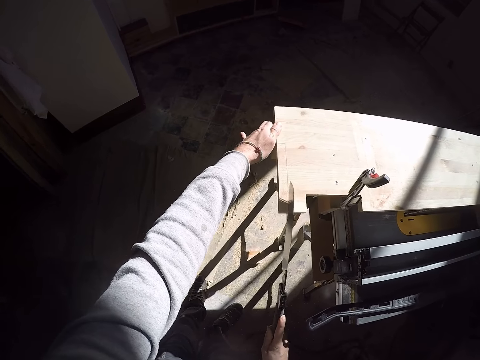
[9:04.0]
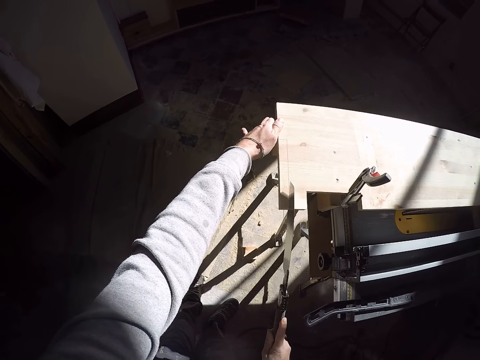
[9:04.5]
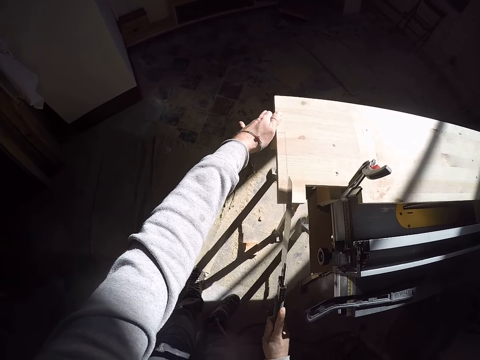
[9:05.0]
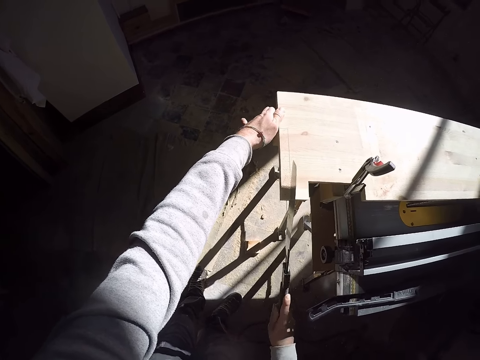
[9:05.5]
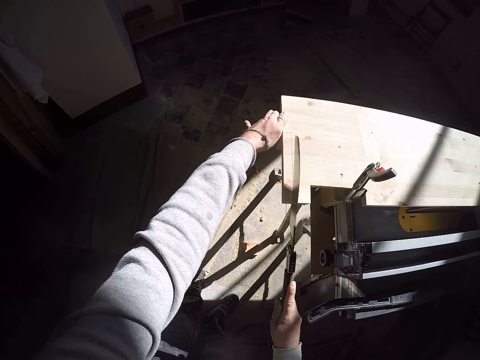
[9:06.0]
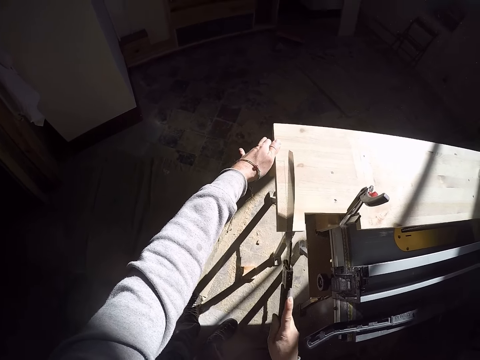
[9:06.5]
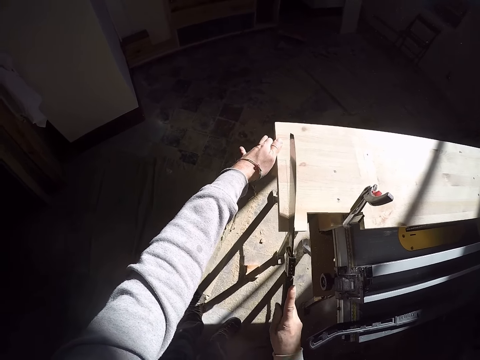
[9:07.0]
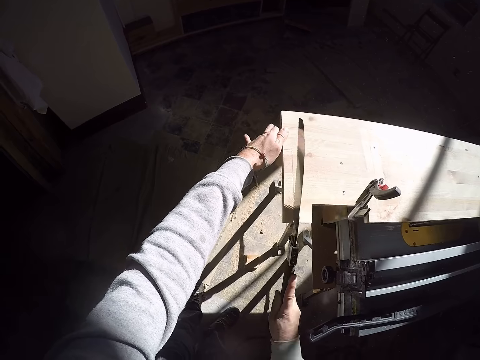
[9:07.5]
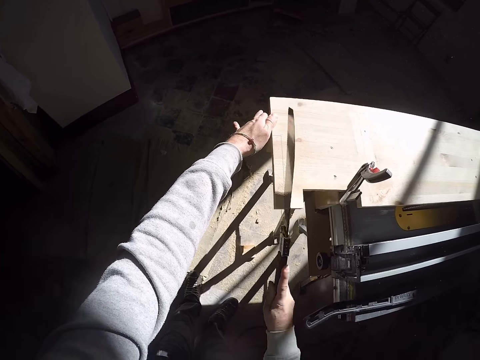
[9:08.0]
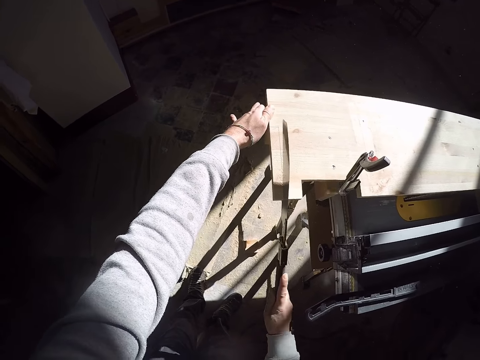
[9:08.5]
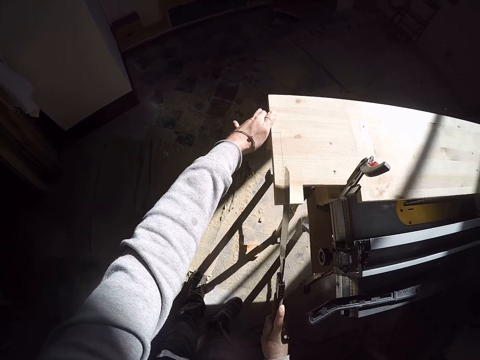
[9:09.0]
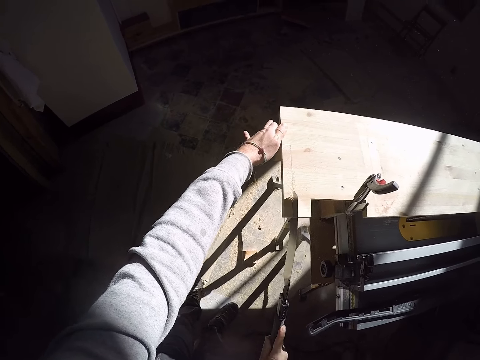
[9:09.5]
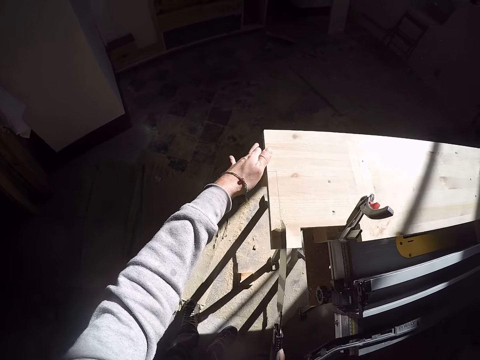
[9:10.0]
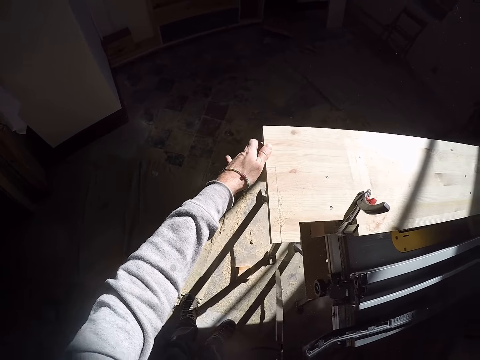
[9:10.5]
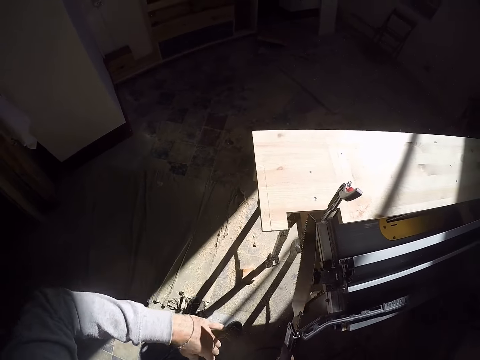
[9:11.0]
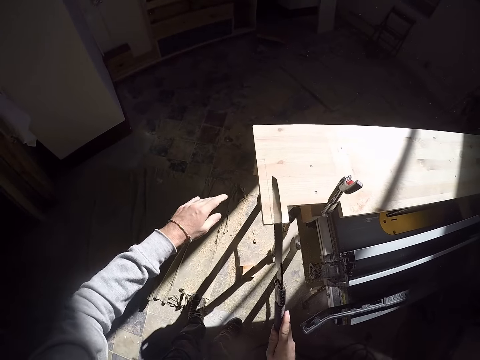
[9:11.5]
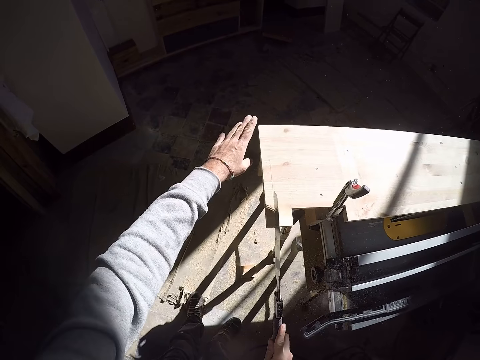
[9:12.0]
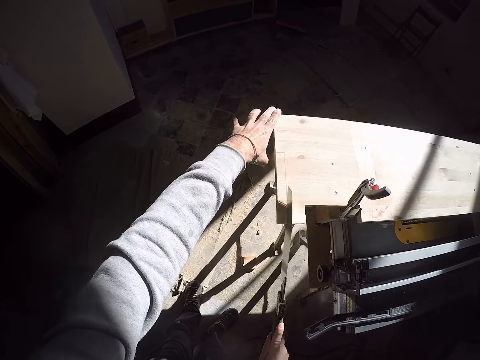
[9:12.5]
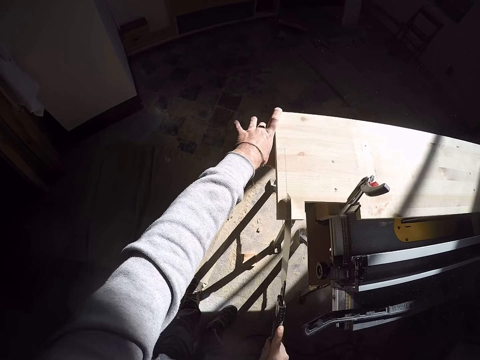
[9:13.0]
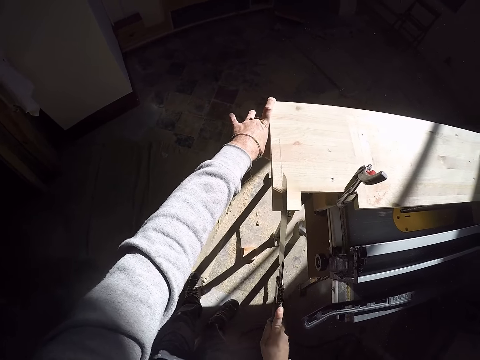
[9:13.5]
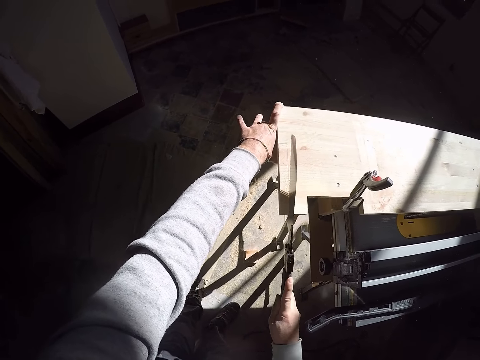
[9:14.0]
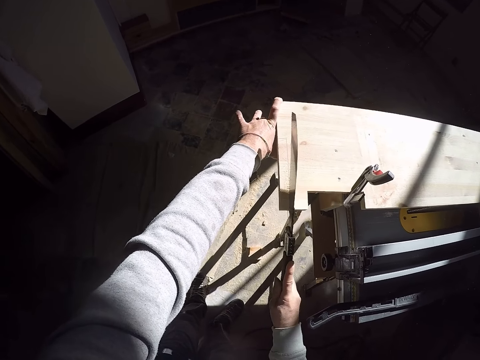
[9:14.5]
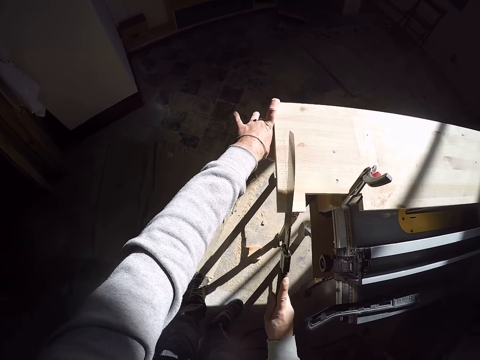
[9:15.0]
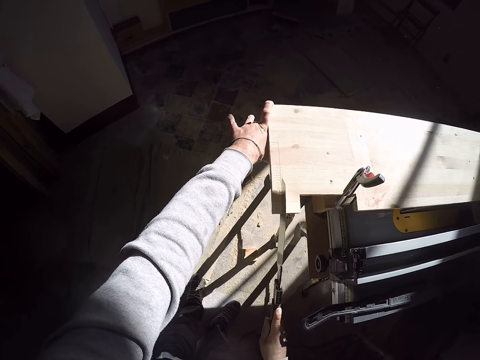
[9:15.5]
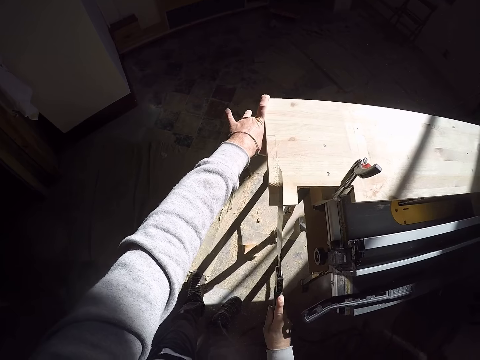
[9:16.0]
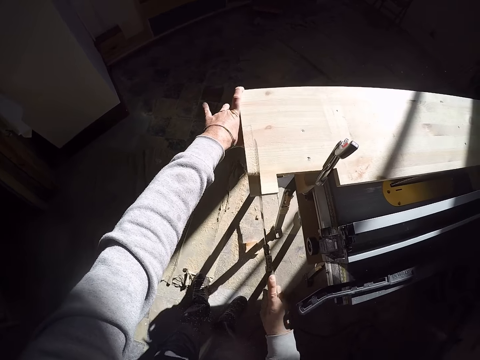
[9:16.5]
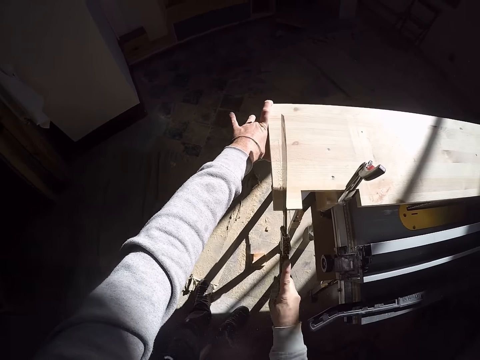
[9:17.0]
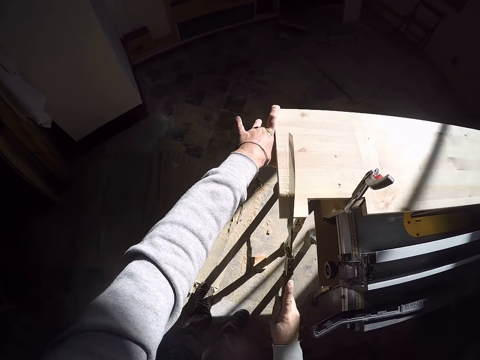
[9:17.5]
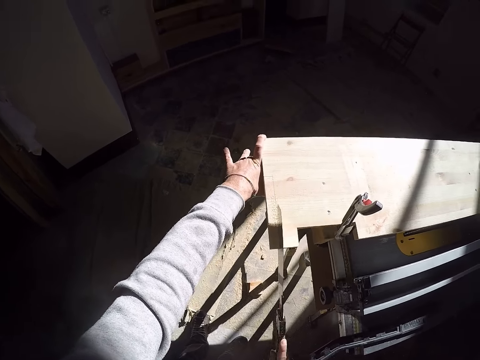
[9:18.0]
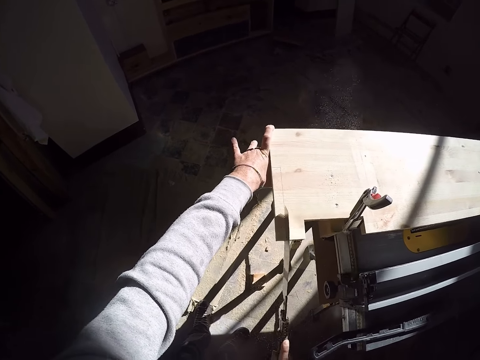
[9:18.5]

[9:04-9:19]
The camera wearer adjusts a saw on a piece of wood. He cleans particles off the wood with his left hand. He cuts the wood with the saw in his right hand. He holds the wood with his left hand.

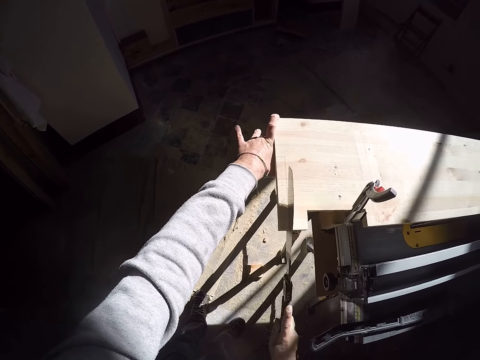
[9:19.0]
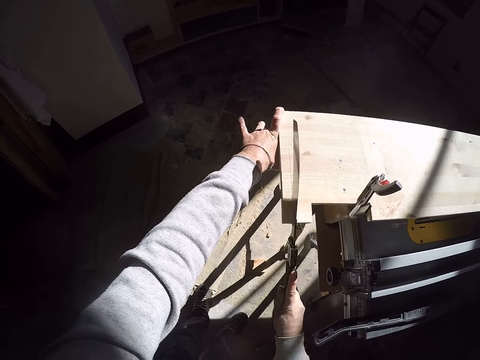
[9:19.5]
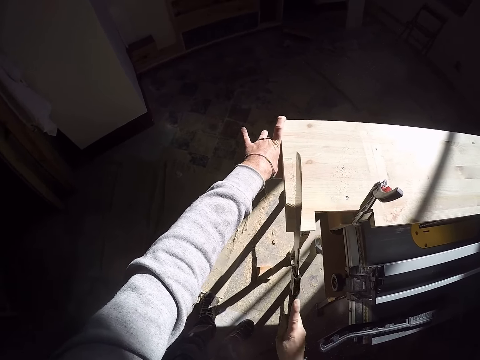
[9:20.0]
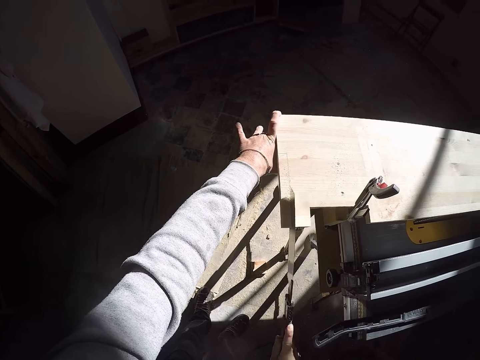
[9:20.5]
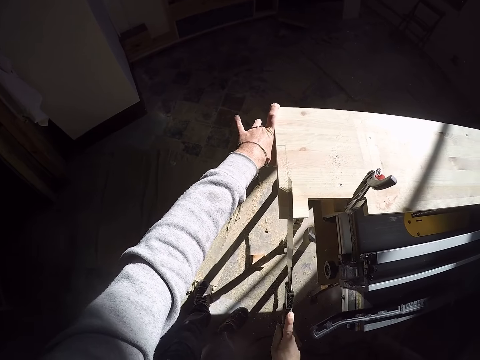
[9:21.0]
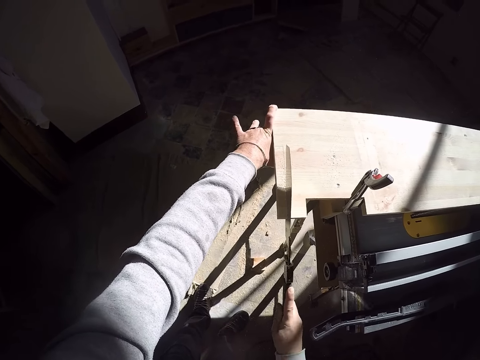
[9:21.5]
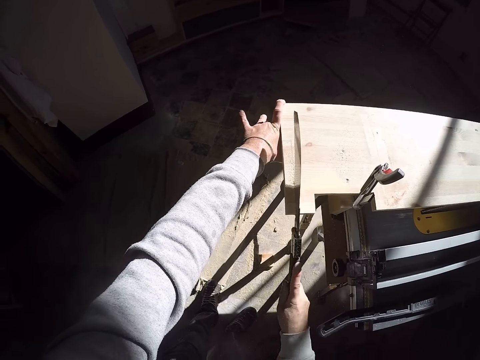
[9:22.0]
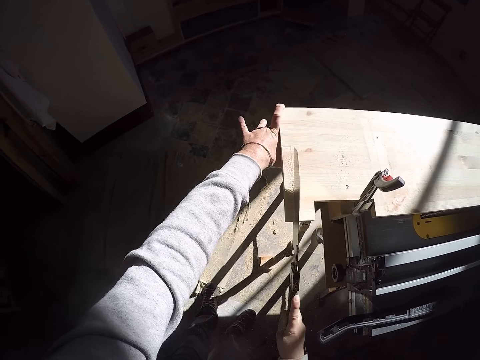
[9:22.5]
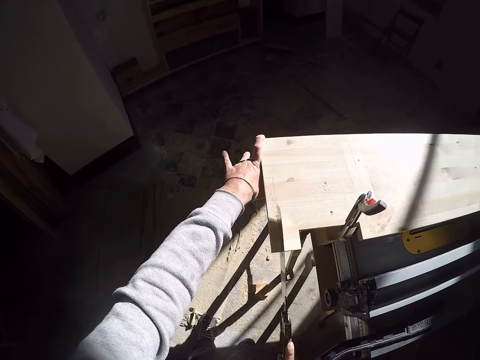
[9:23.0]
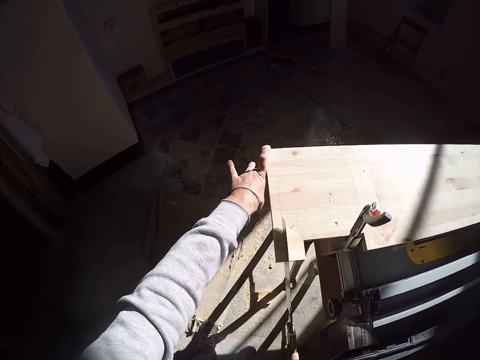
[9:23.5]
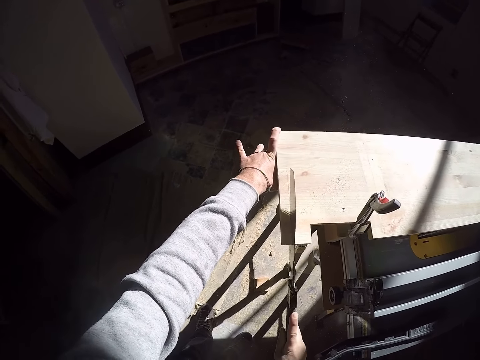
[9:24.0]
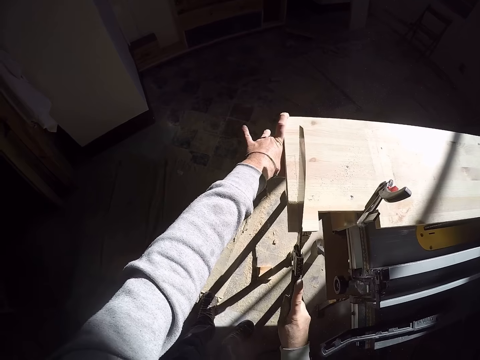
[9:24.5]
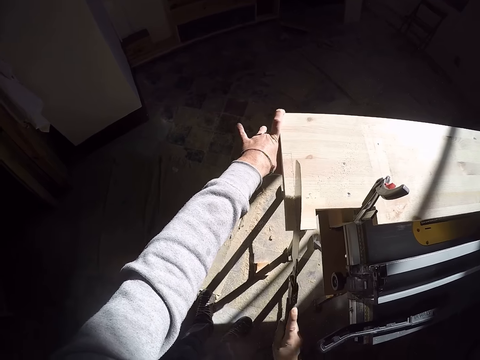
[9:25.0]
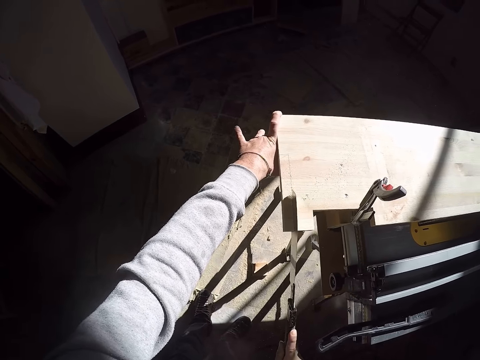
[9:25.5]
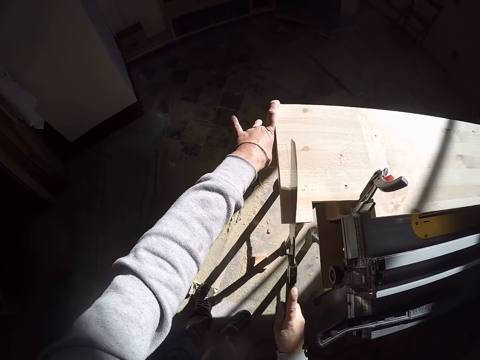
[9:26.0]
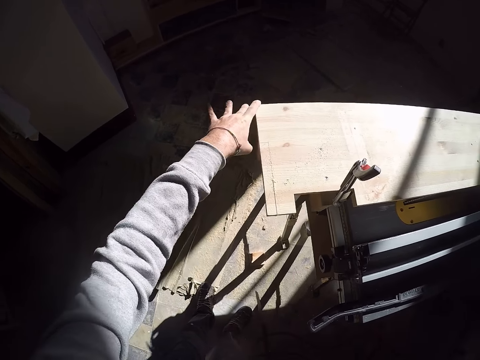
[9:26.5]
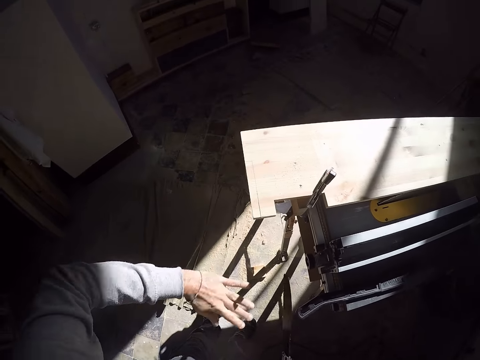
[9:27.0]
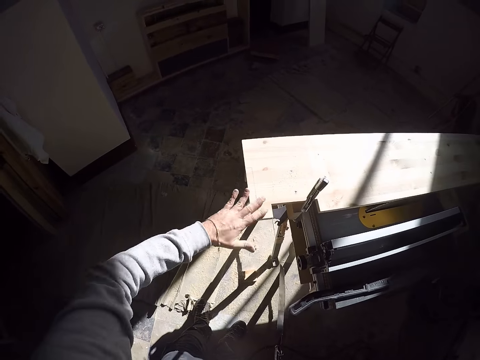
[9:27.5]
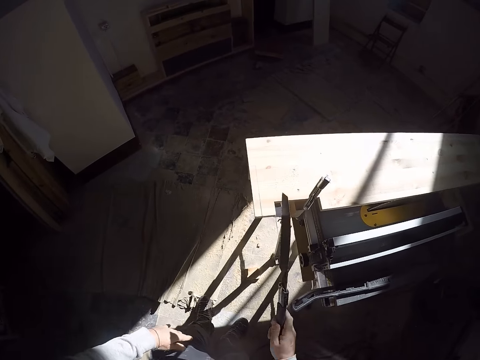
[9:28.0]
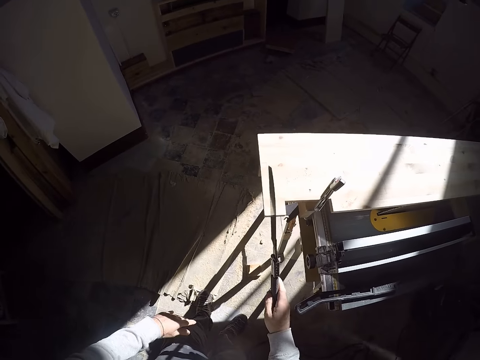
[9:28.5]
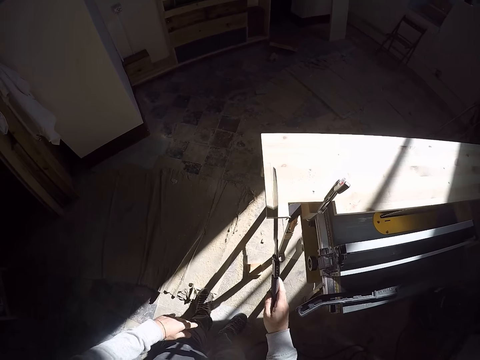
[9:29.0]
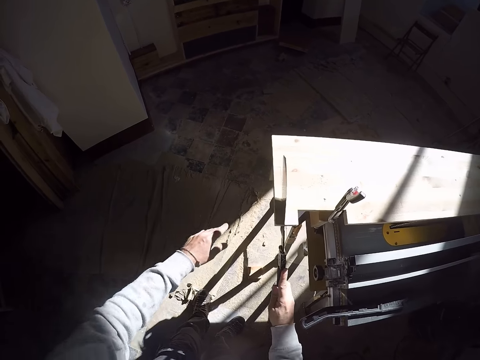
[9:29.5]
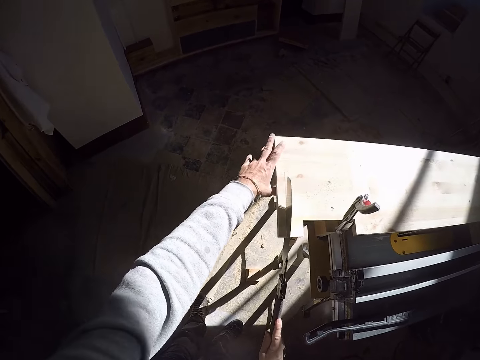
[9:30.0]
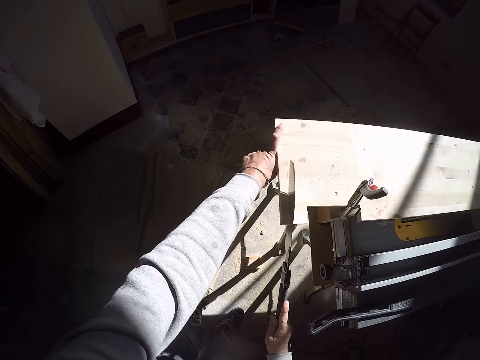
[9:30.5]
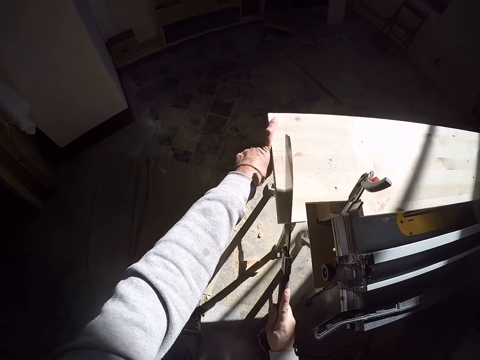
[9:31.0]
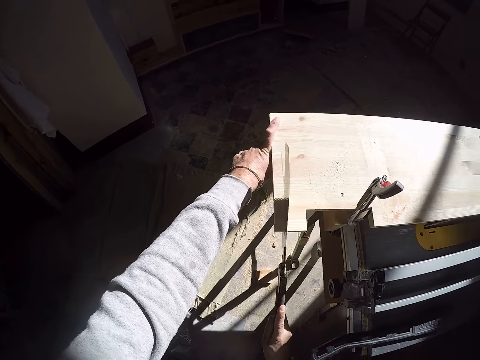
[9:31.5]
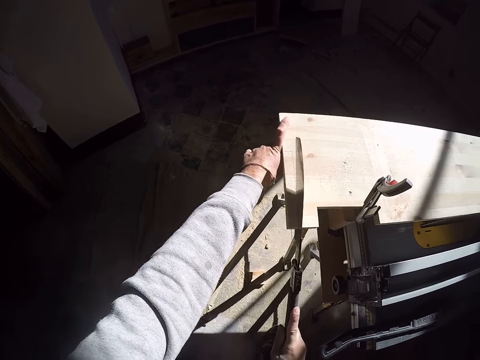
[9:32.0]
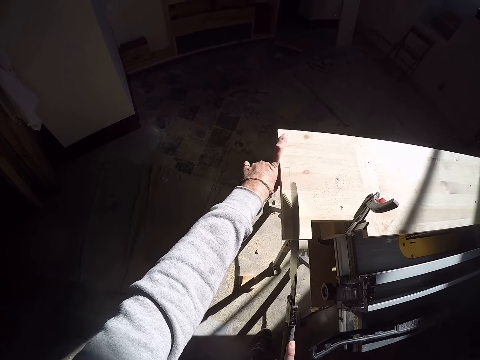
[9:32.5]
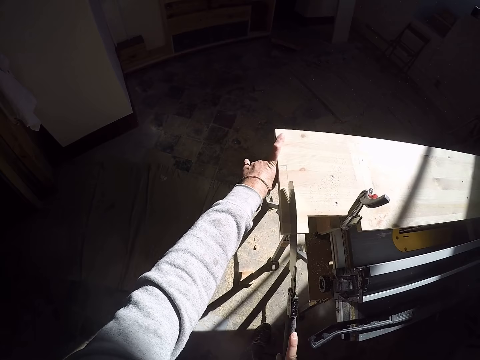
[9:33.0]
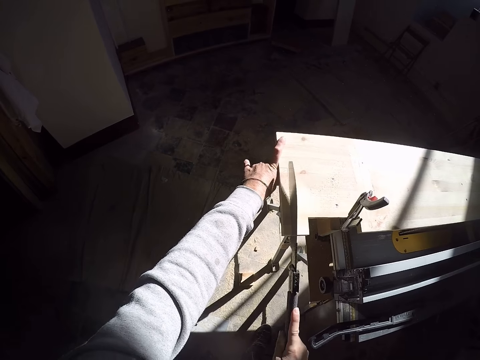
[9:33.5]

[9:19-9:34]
The camera wearer dusts the plank or timber on the jointer with his left hand. He puts a saw on the timber. He cuts the plank in his left hand on the jointer with the handsaw in his right hand.
